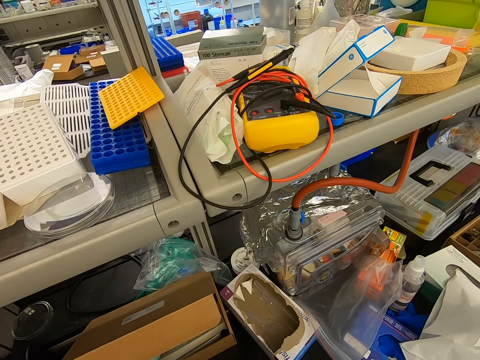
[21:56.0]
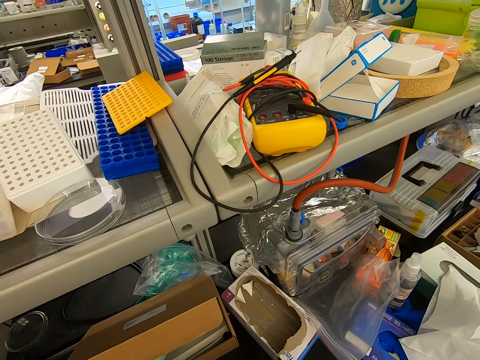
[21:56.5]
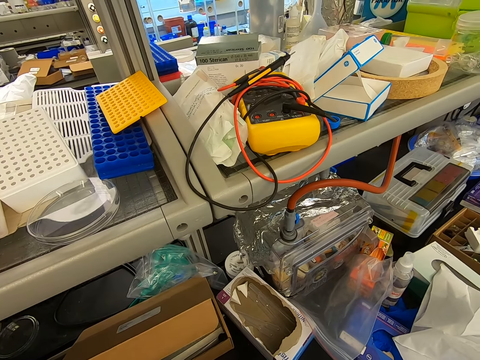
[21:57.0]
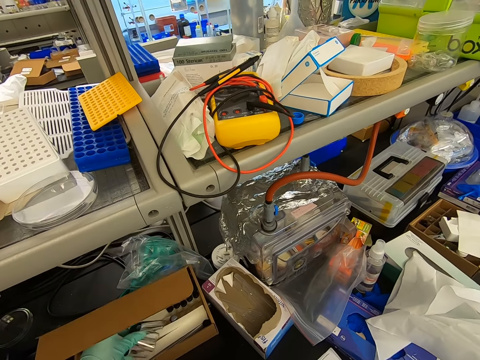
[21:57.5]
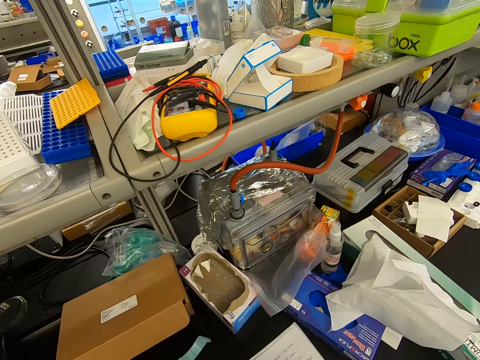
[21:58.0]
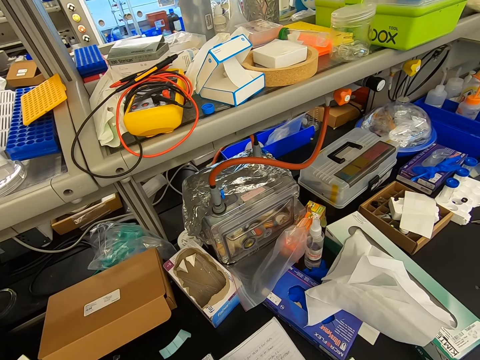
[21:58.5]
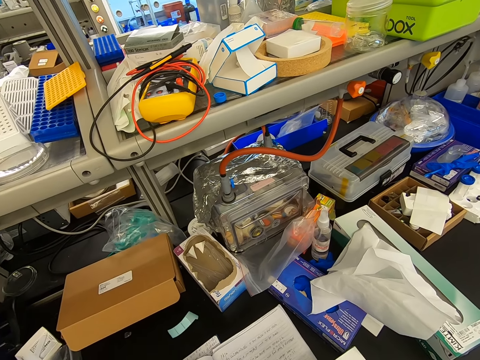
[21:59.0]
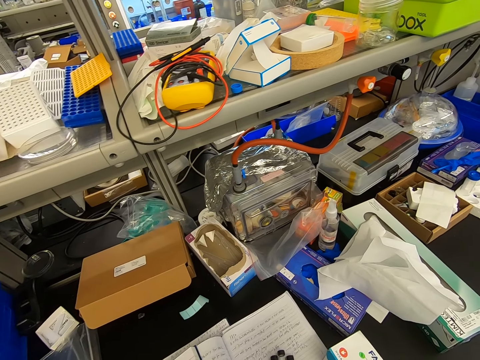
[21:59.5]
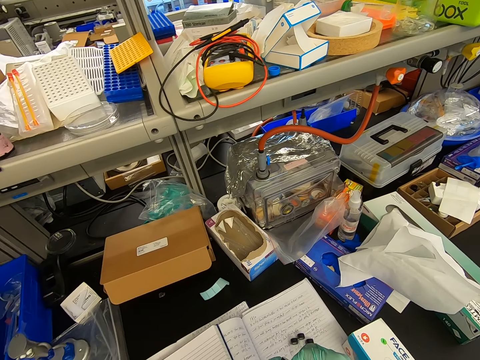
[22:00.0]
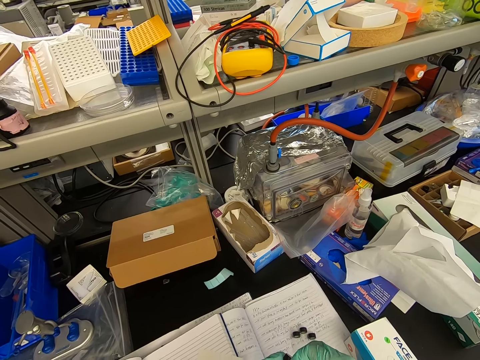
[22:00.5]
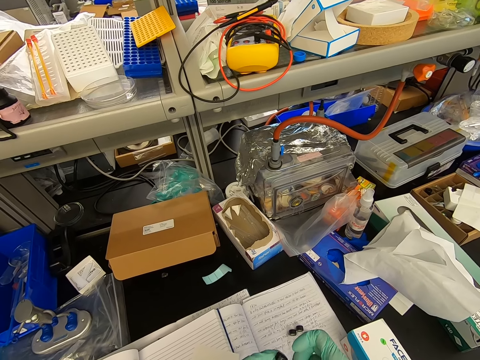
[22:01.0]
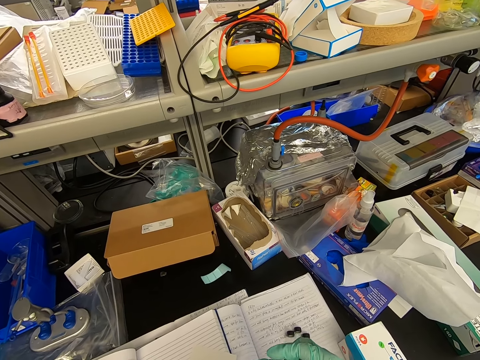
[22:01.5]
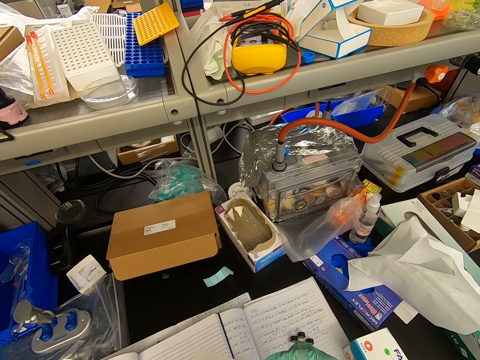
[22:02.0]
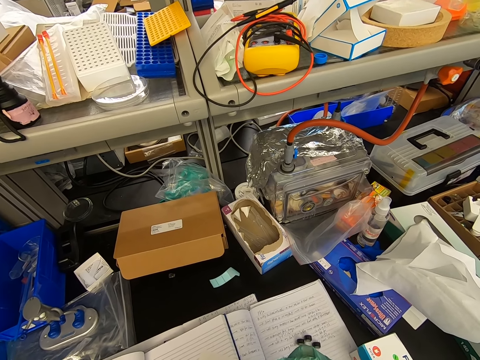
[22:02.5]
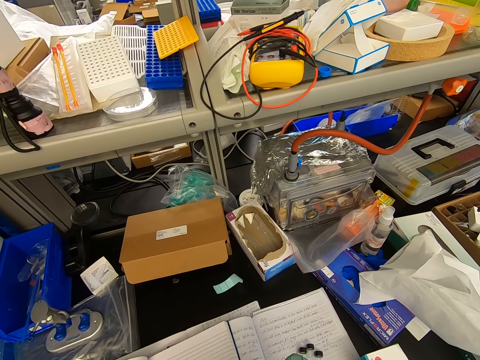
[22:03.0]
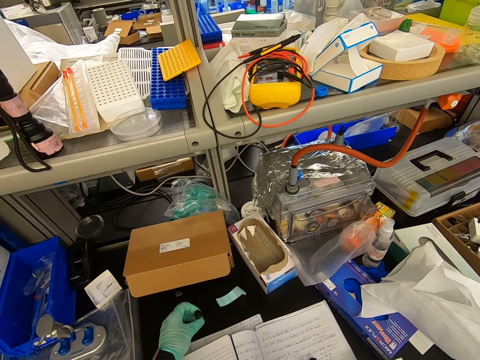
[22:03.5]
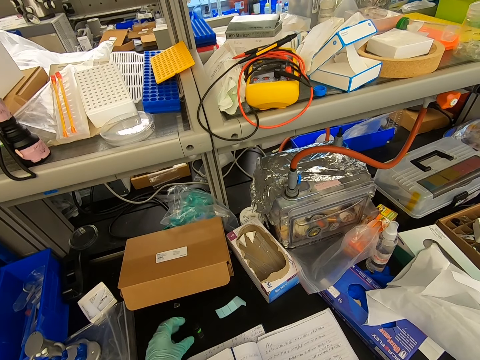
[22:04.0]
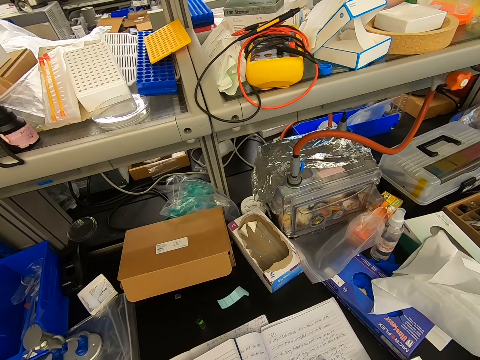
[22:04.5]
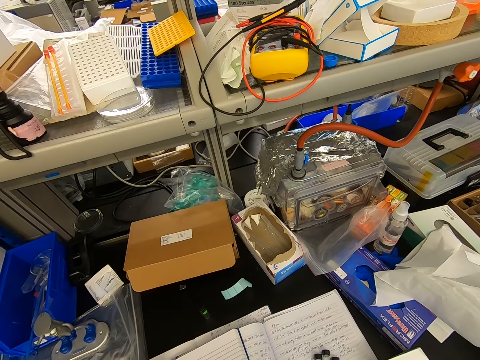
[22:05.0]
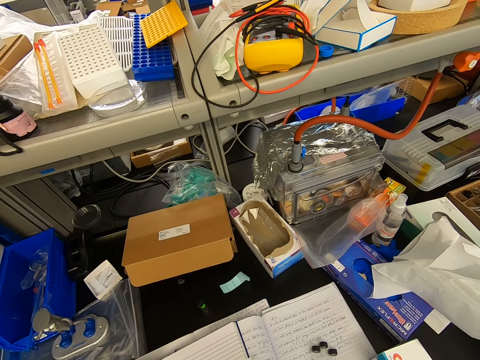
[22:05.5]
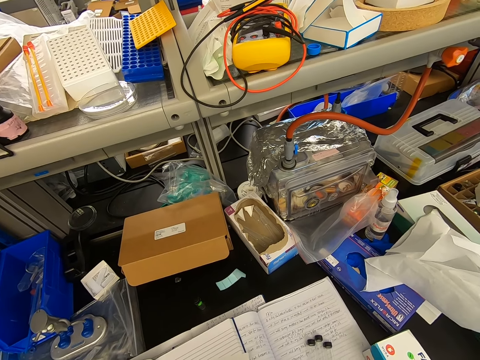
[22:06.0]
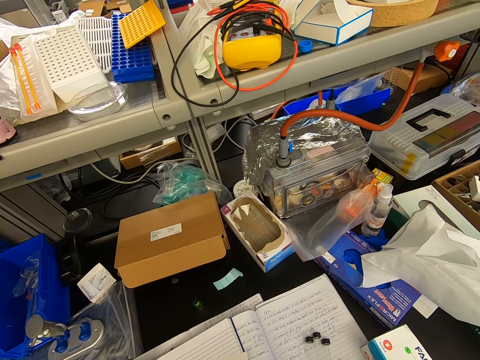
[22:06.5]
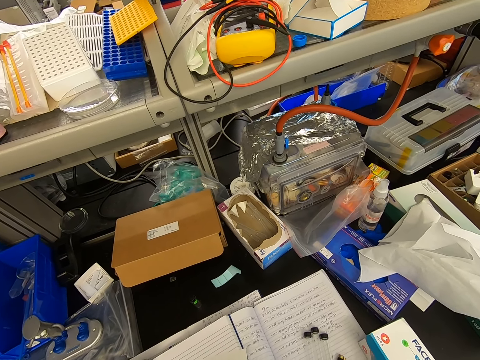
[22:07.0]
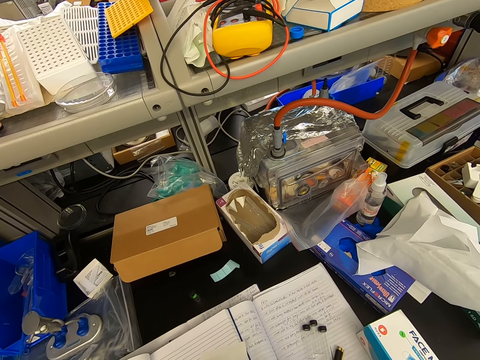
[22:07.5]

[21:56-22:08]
The camera wearer picks up a test tube inside a box. They put the test tube on the table.

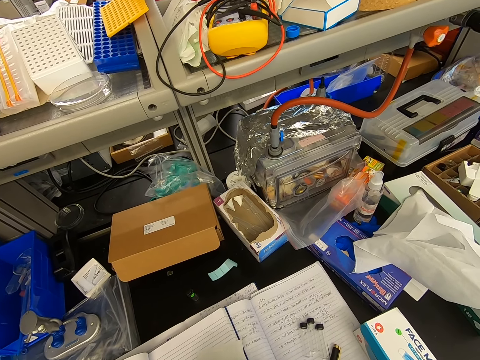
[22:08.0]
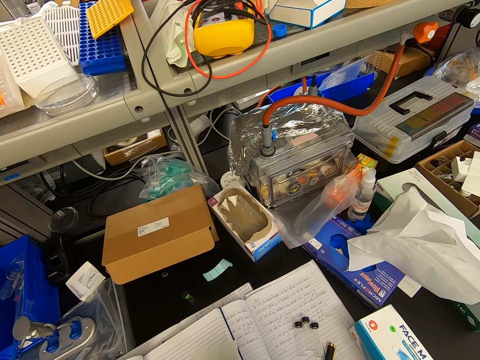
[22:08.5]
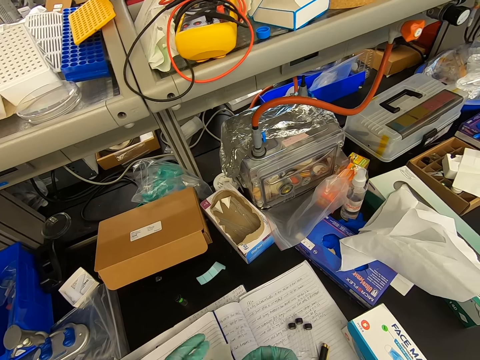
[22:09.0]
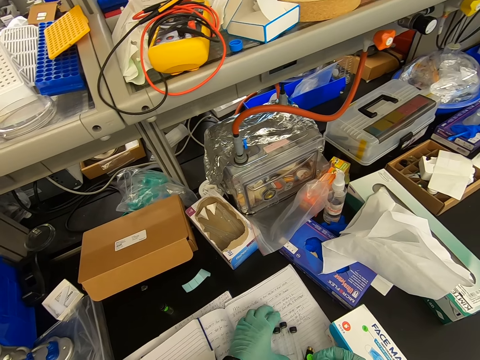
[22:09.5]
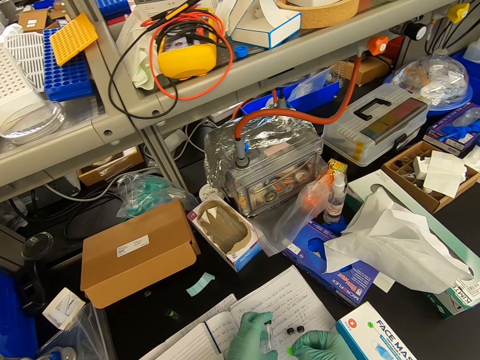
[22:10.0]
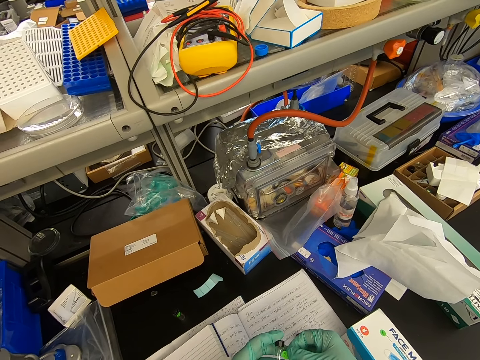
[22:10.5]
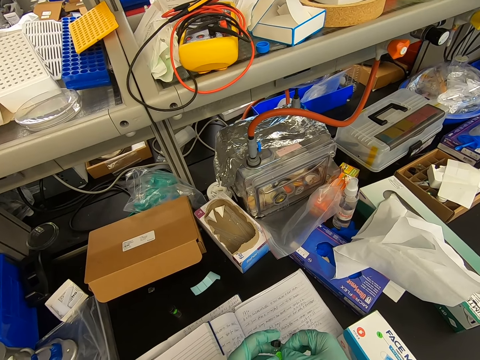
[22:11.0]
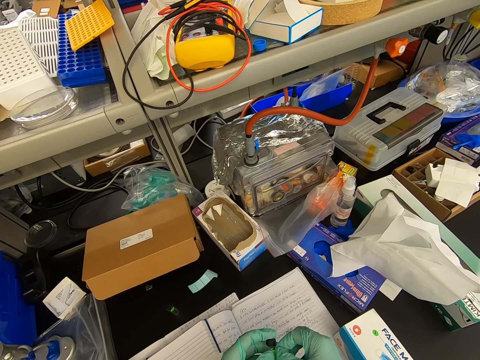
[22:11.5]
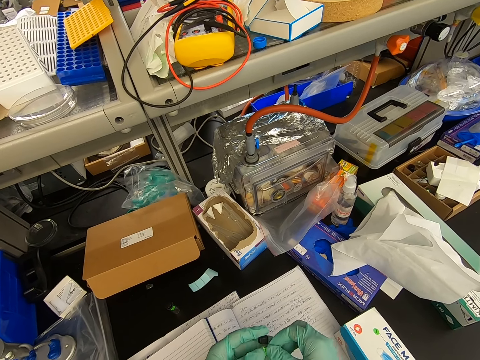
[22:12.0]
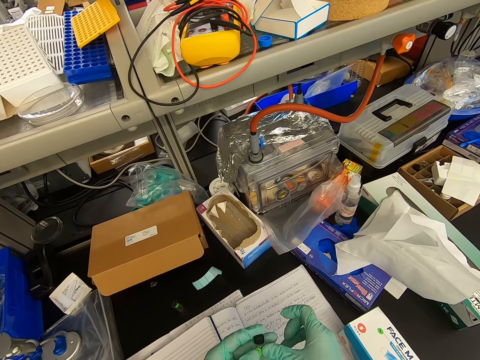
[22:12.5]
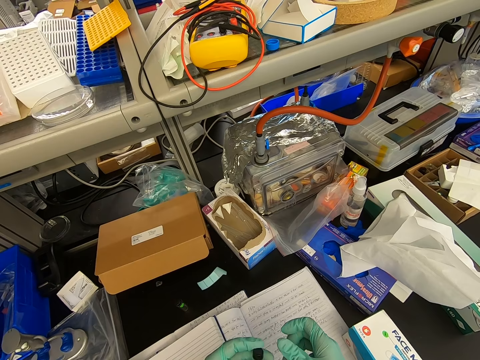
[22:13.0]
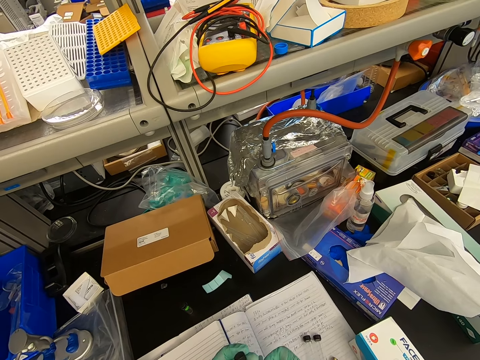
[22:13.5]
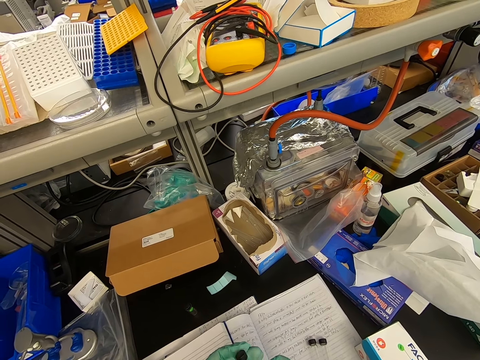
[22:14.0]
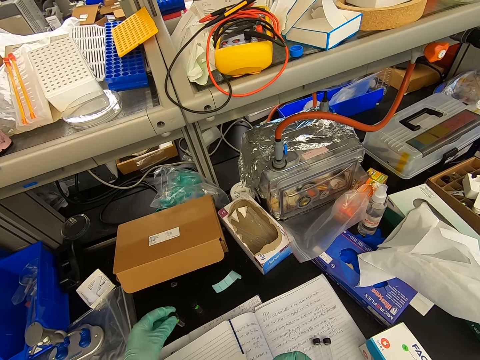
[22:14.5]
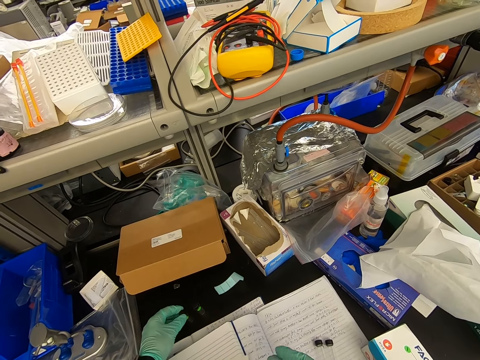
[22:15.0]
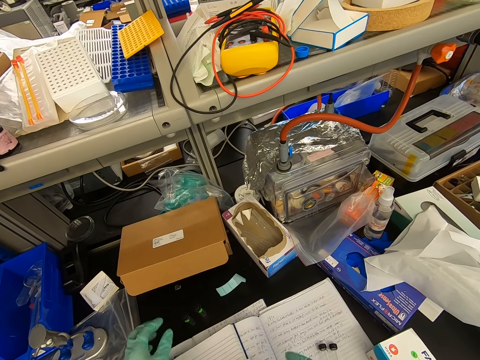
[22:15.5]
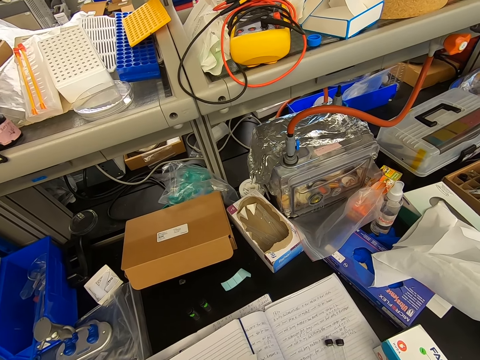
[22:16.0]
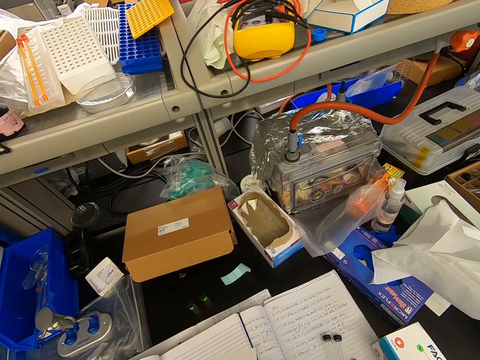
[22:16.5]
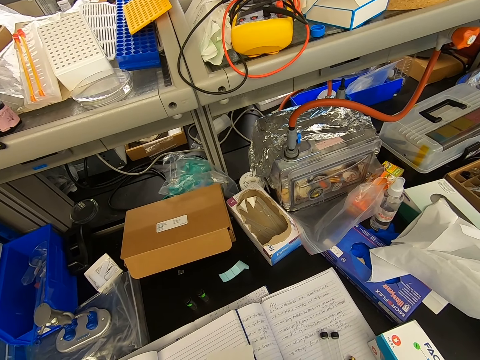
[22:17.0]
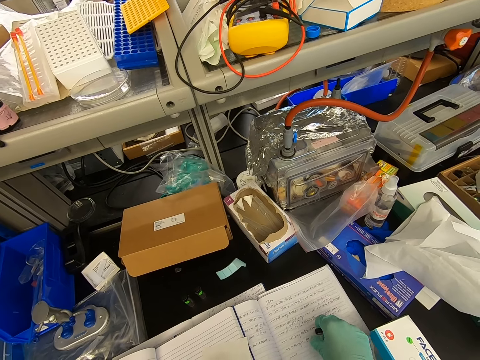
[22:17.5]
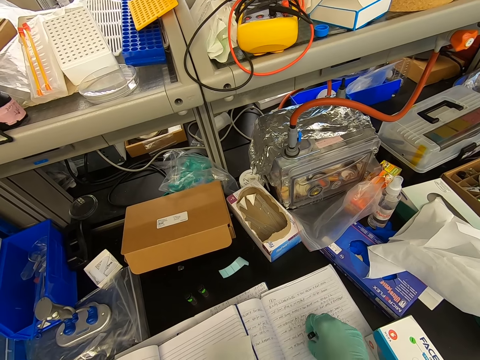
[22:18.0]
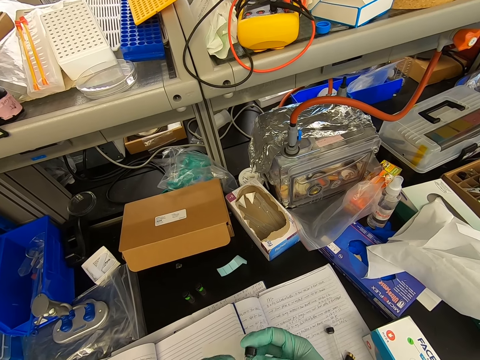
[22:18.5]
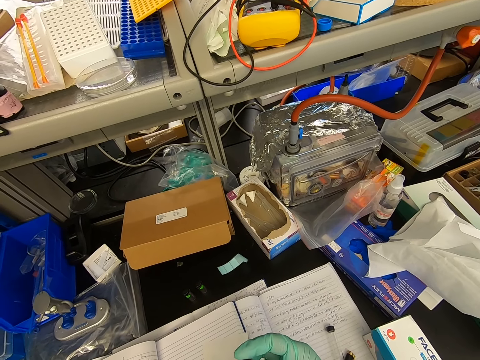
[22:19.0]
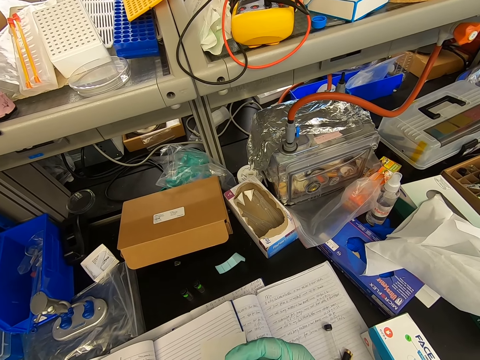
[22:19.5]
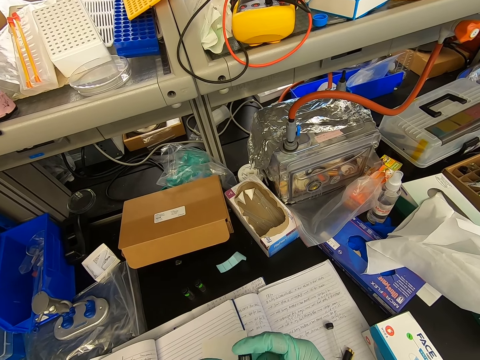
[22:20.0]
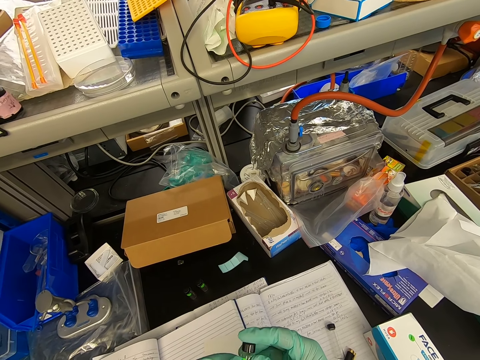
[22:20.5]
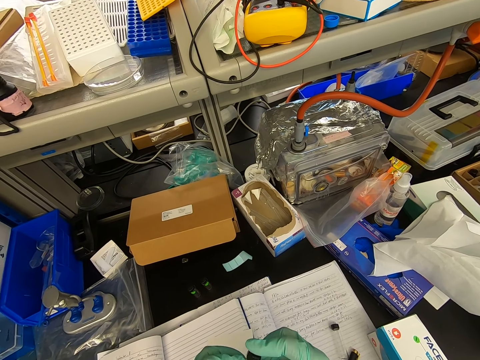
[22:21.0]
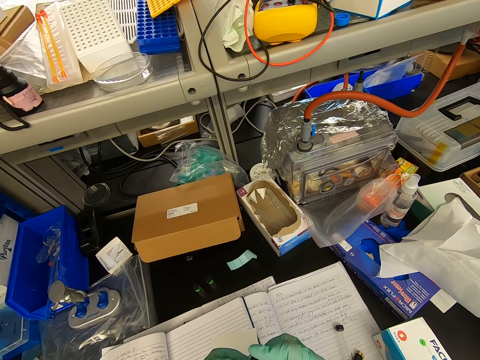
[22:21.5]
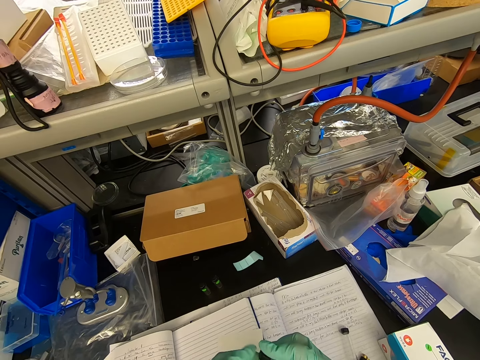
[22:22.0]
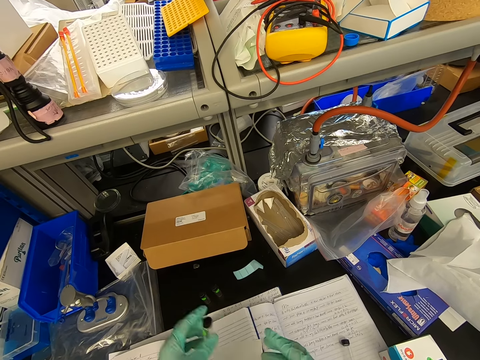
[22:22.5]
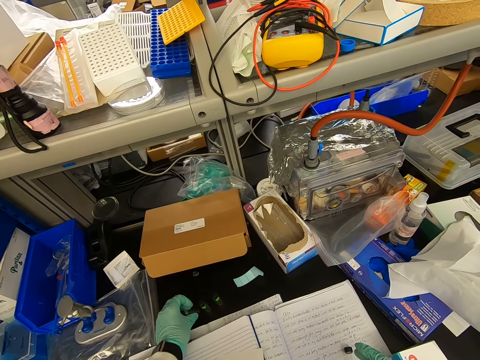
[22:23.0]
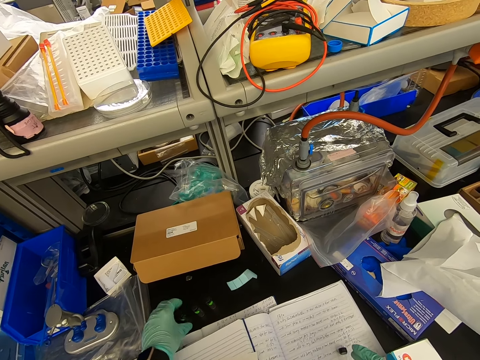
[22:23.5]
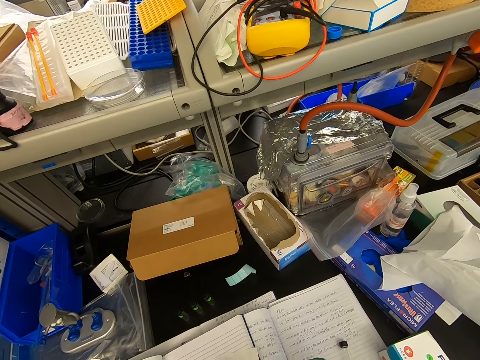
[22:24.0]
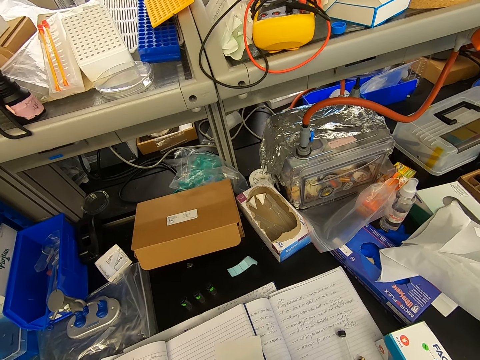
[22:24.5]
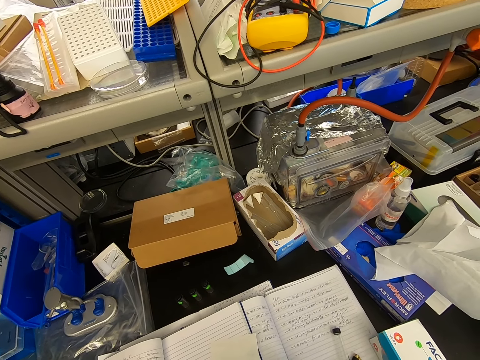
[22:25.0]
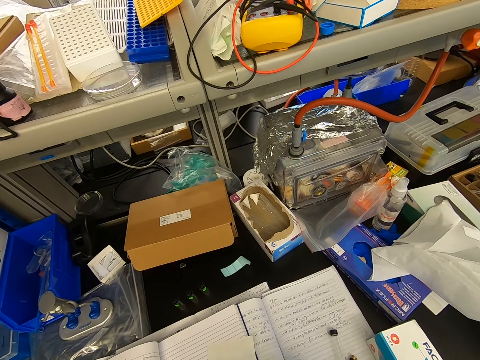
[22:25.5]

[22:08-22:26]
The camera wearer picks up a test tube or bottle on a surface. They put a sticker on the bottle. They put the bottle on the table. They pick up a test tube lid from the surface. They put a sticker on the bottle. They close the test tube. They pick up a test tube from the surface. They put the bottle on the table.
